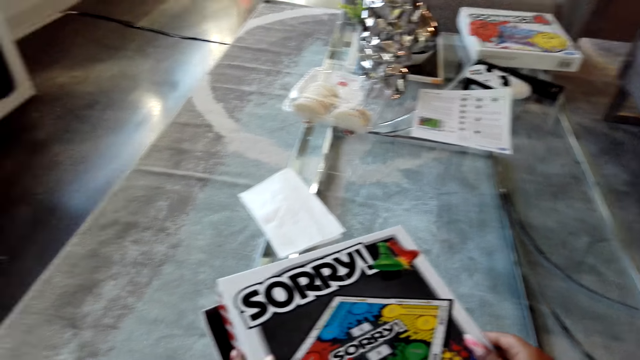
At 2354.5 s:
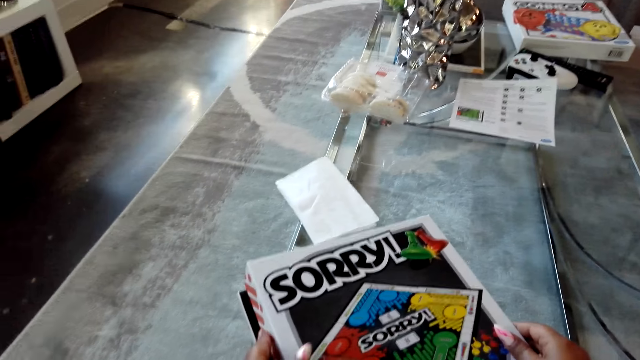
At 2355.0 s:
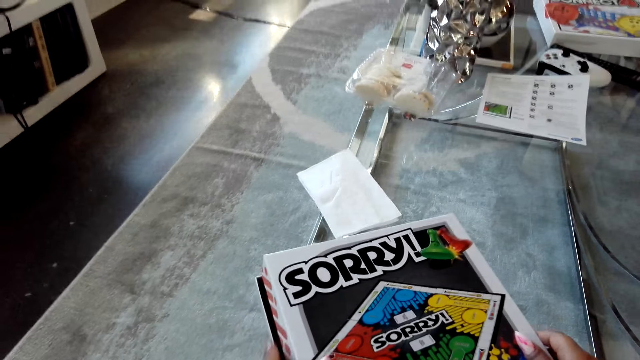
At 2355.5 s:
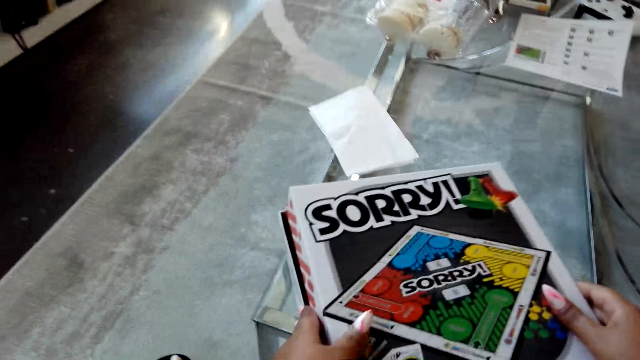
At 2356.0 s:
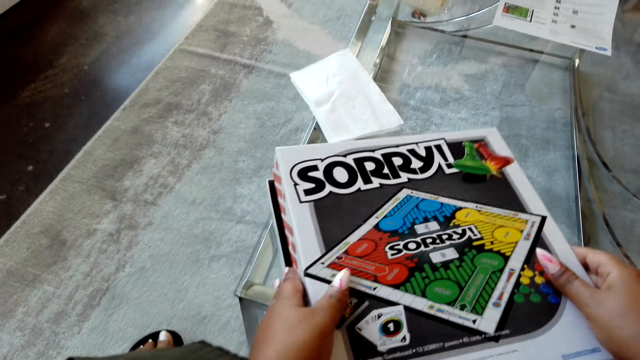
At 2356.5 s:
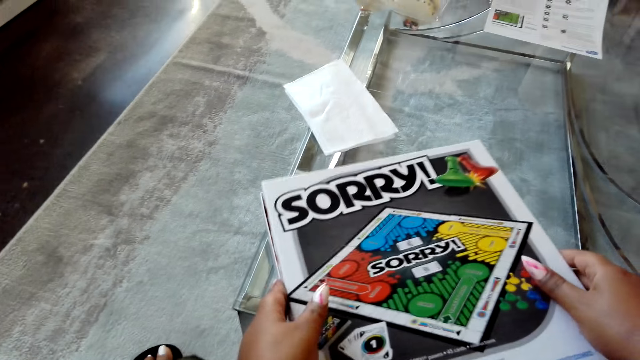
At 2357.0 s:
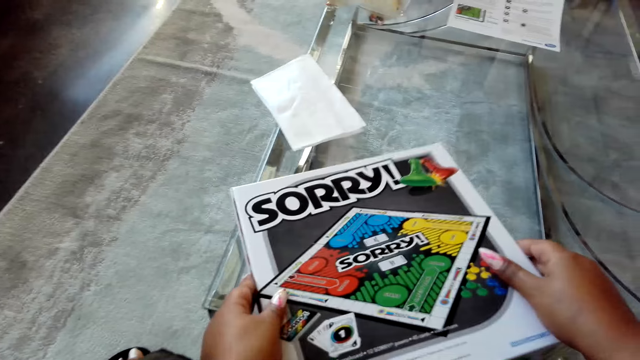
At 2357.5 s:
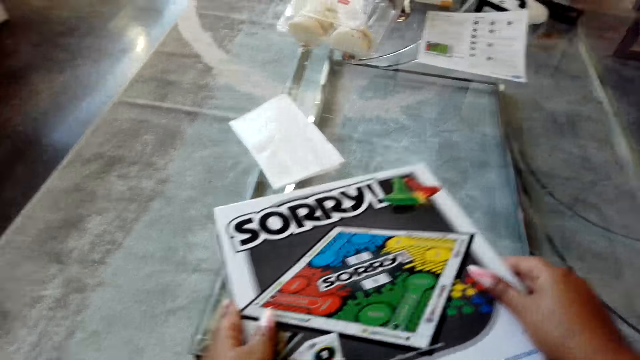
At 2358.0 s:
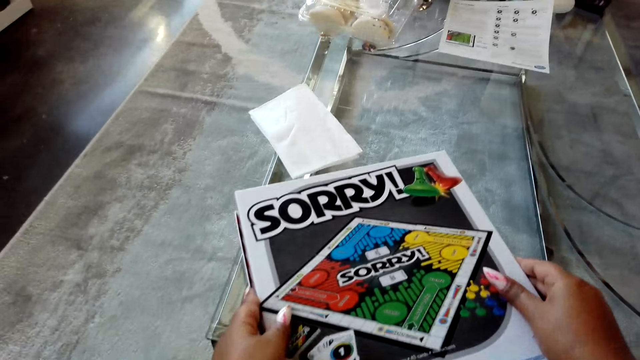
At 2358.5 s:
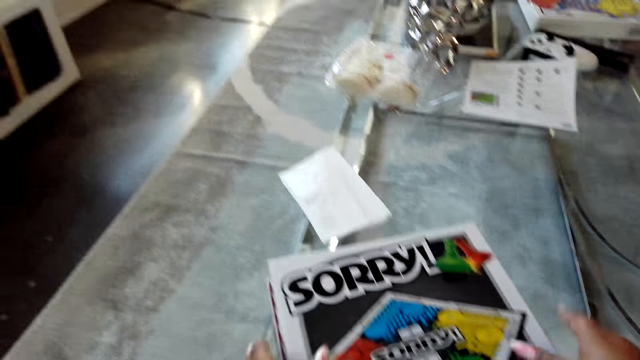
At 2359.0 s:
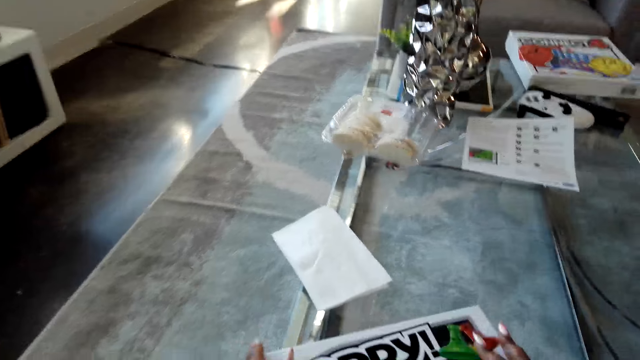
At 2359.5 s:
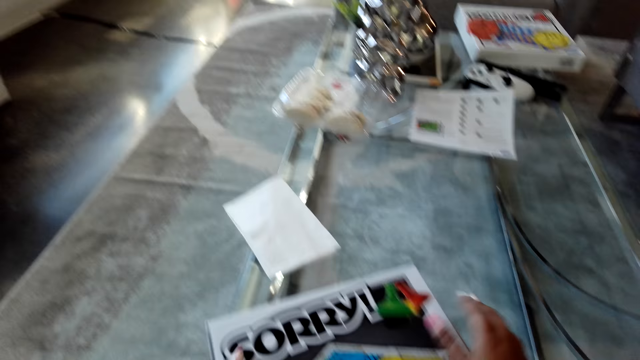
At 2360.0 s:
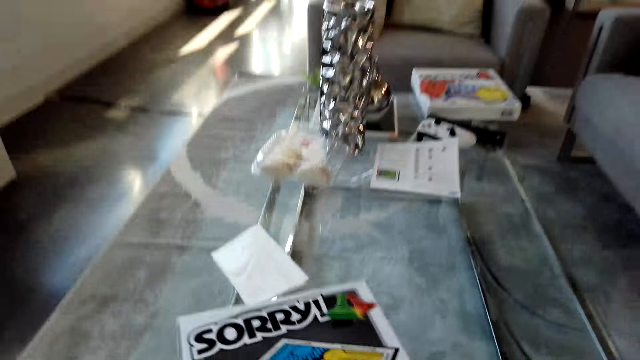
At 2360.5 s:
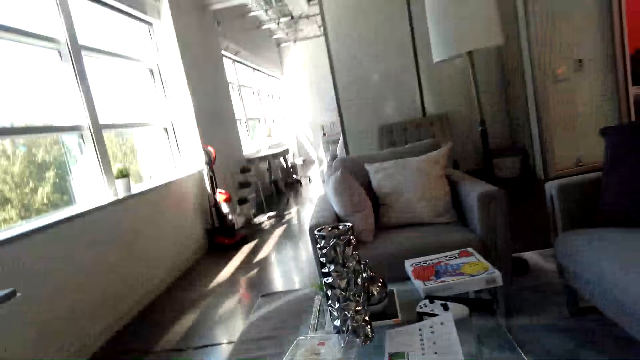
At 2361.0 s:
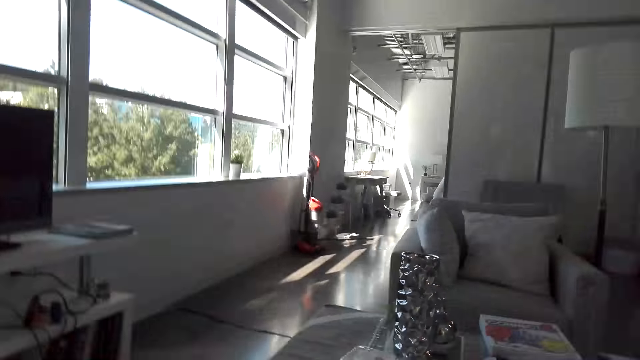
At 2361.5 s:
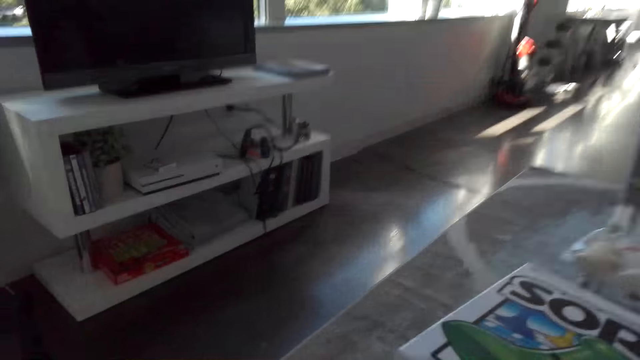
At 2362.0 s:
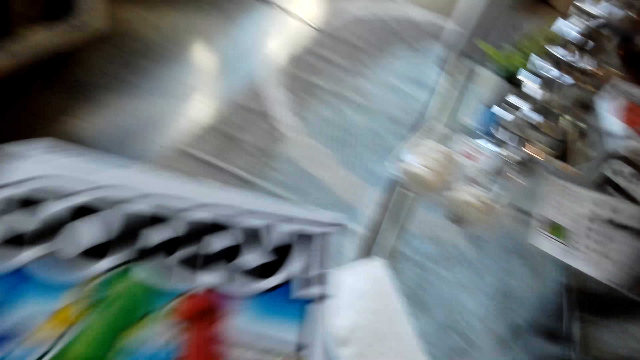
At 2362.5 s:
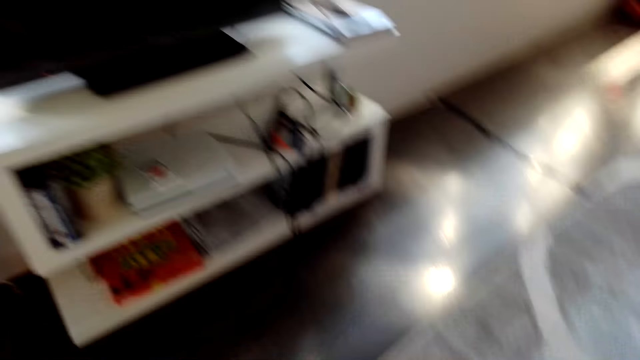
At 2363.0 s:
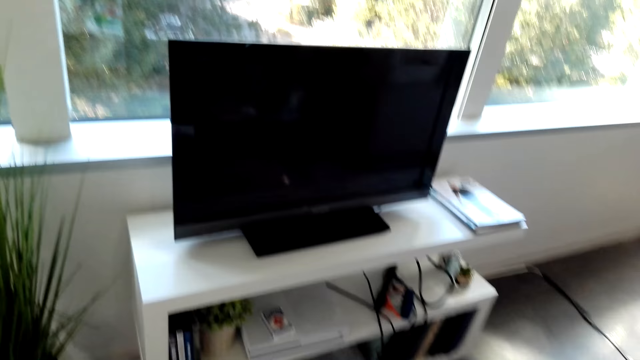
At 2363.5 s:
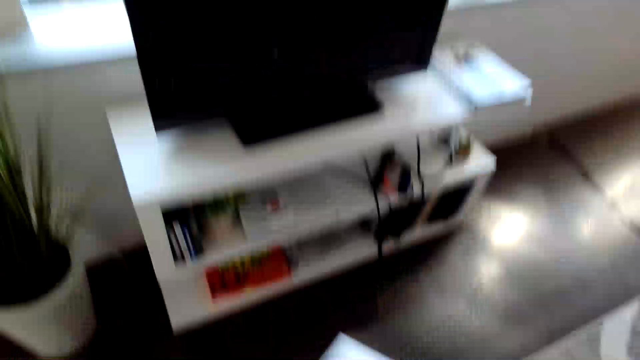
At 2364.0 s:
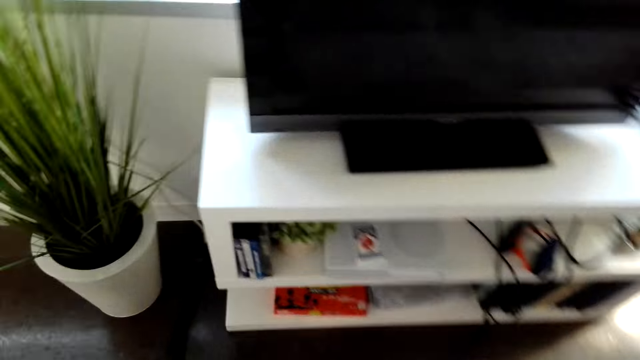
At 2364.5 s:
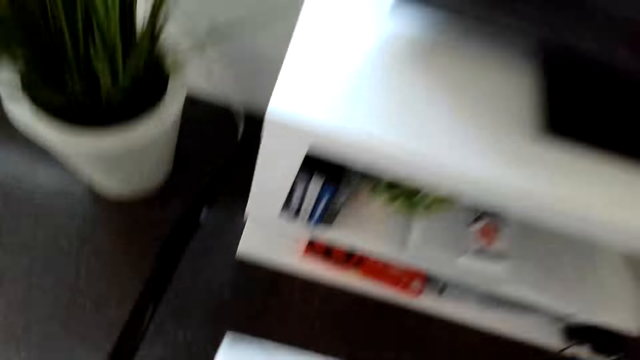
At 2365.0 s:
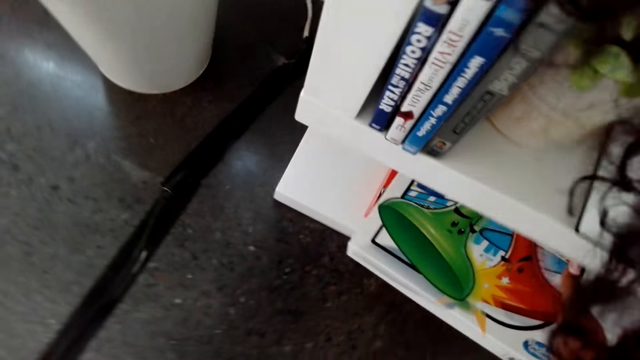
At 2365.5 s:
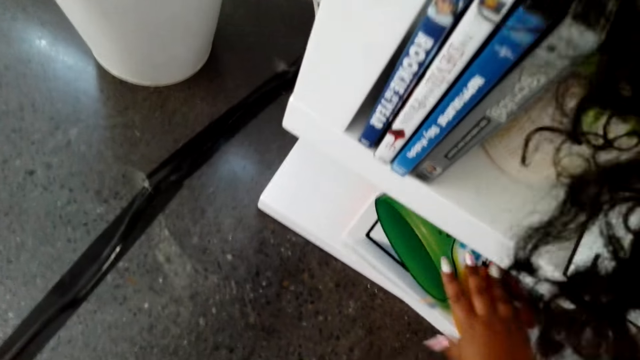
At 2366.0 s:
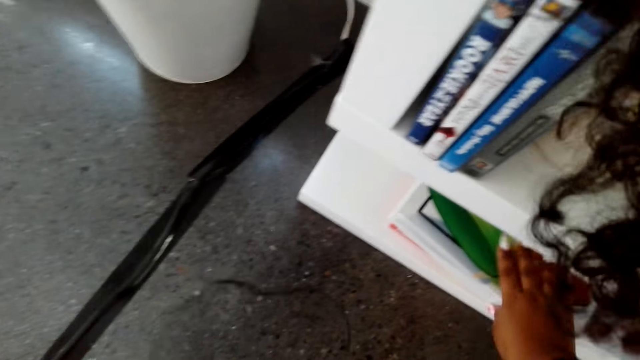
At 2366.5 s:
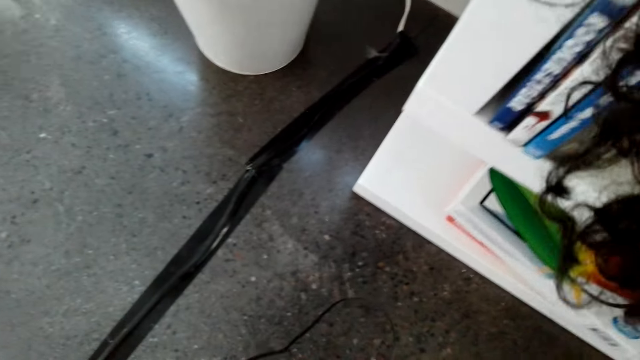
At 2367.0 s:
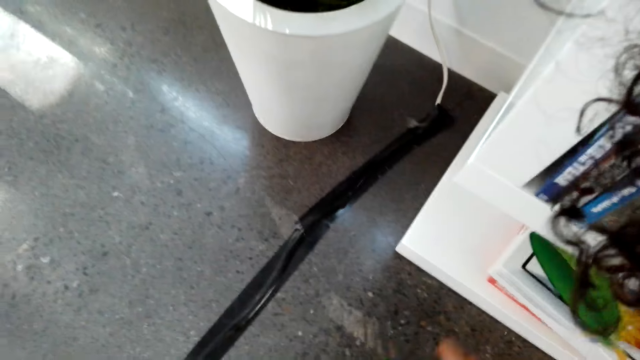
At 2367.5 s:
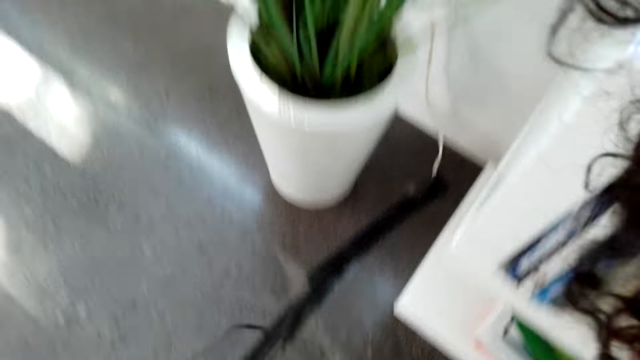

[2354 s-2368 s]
The camera wearer lifts the box. They walk towards the TV. They put the box on the shelf.

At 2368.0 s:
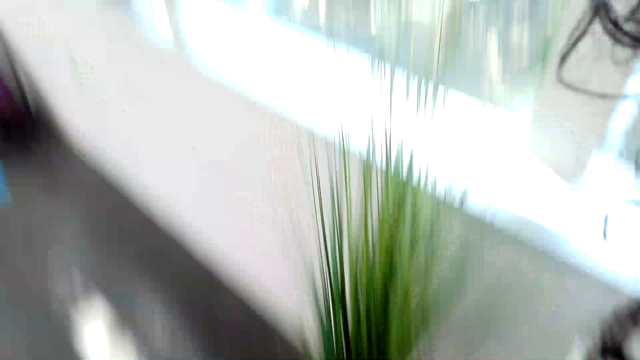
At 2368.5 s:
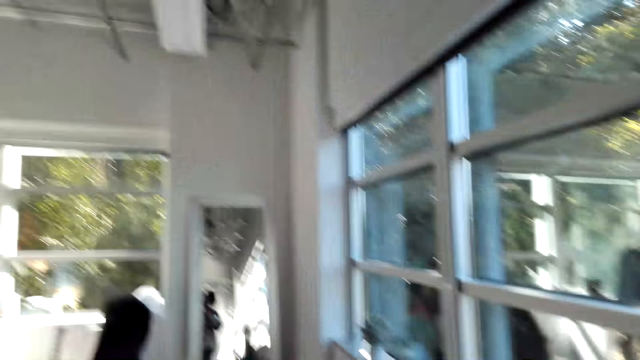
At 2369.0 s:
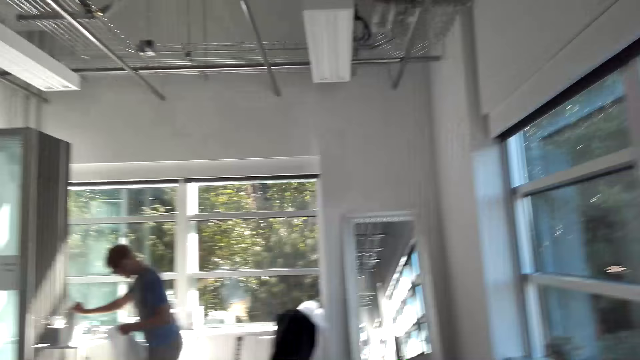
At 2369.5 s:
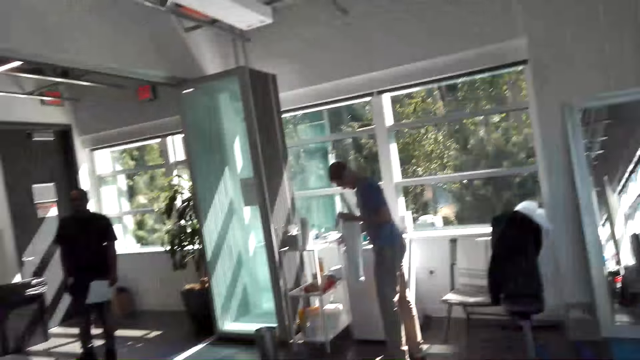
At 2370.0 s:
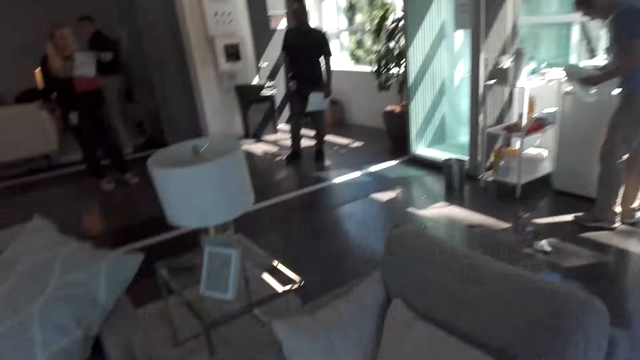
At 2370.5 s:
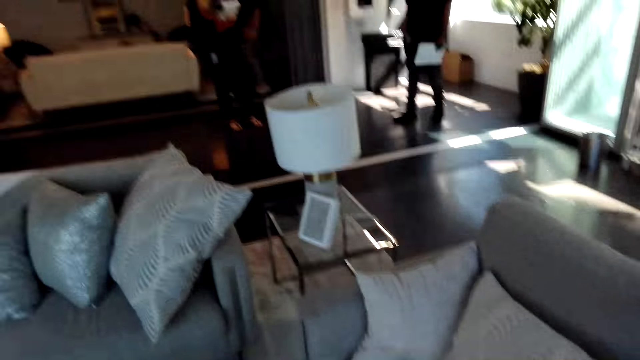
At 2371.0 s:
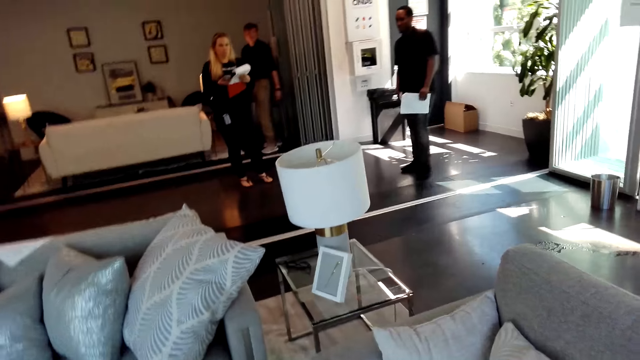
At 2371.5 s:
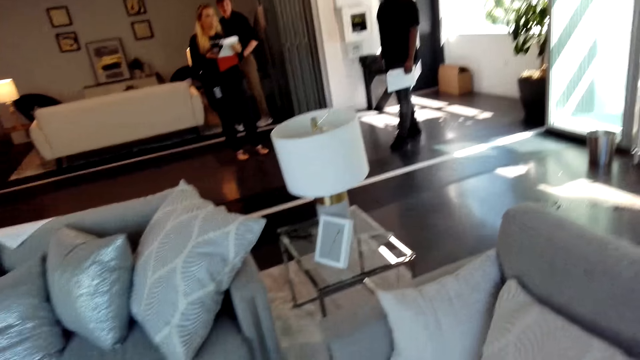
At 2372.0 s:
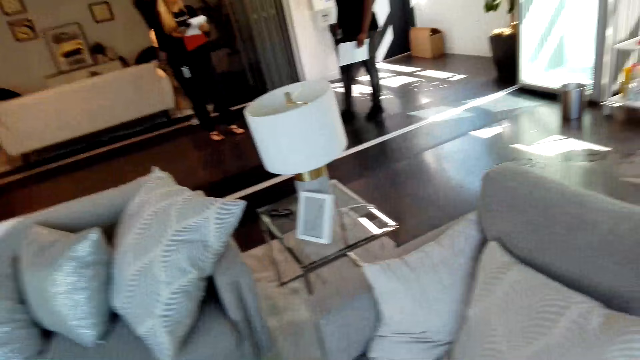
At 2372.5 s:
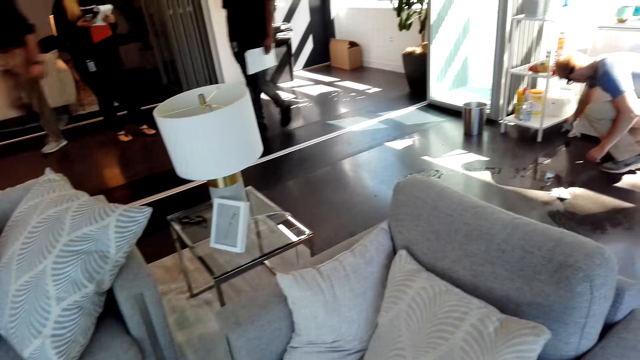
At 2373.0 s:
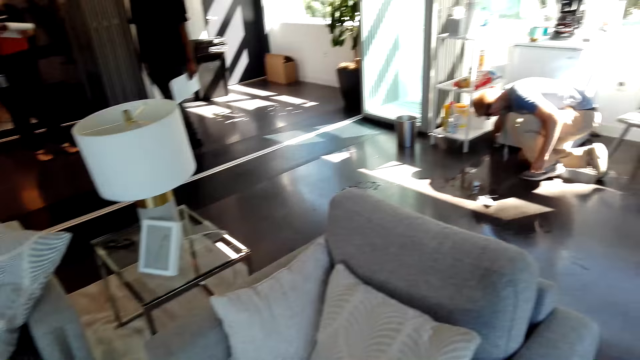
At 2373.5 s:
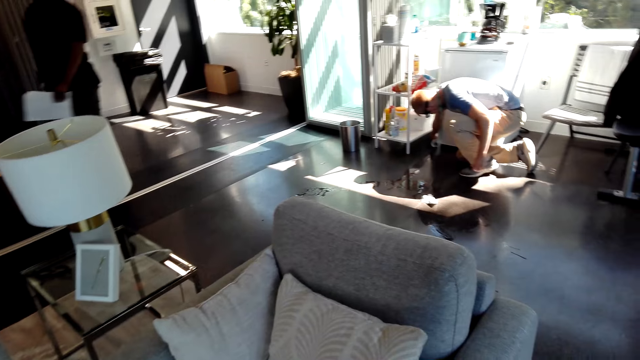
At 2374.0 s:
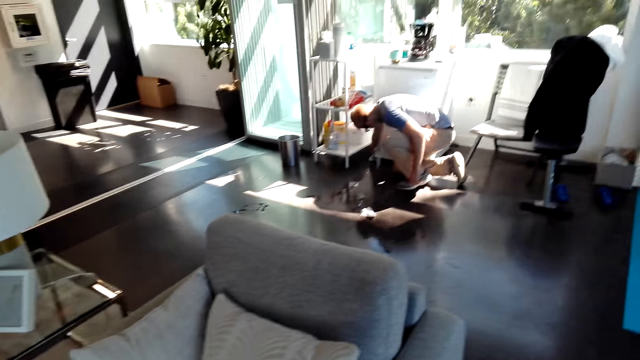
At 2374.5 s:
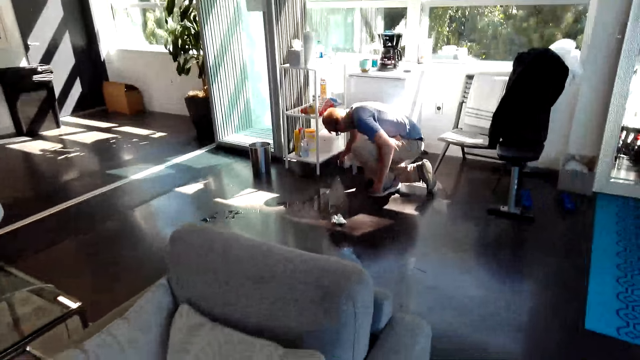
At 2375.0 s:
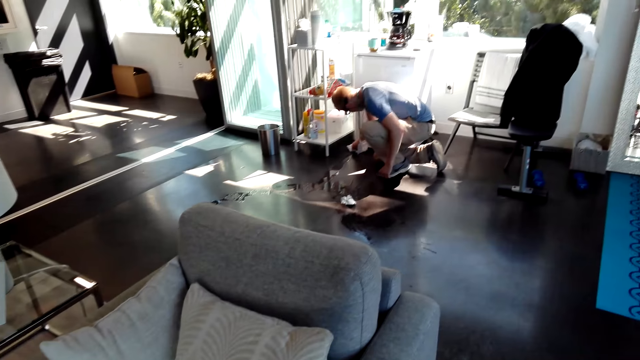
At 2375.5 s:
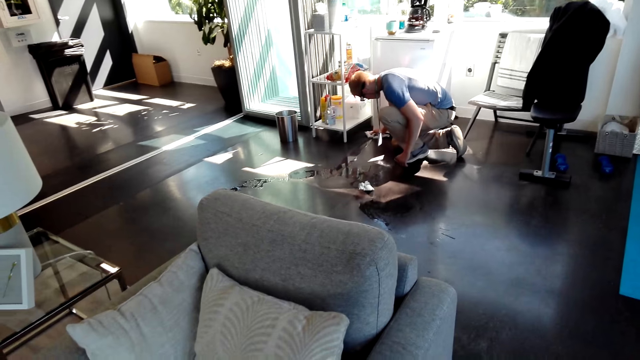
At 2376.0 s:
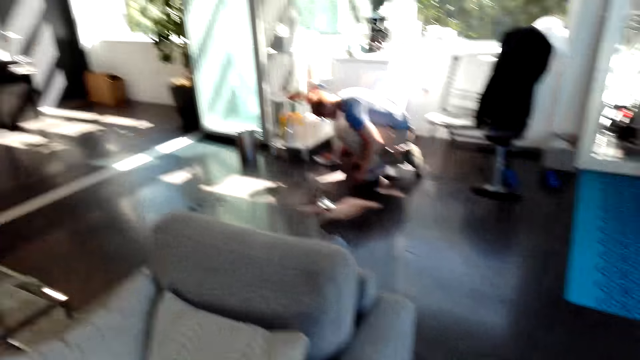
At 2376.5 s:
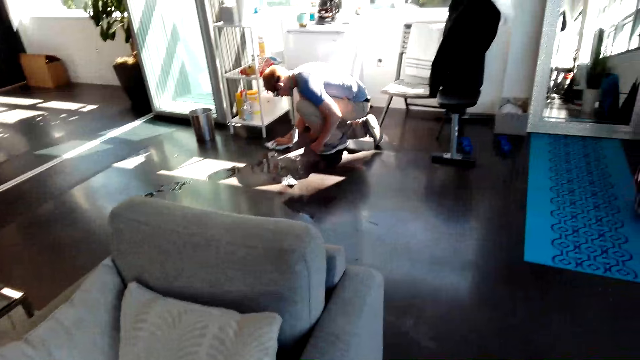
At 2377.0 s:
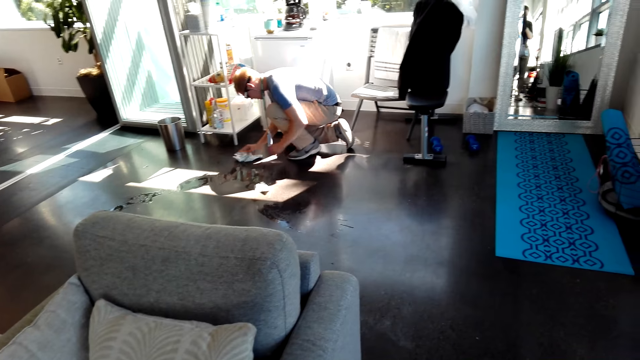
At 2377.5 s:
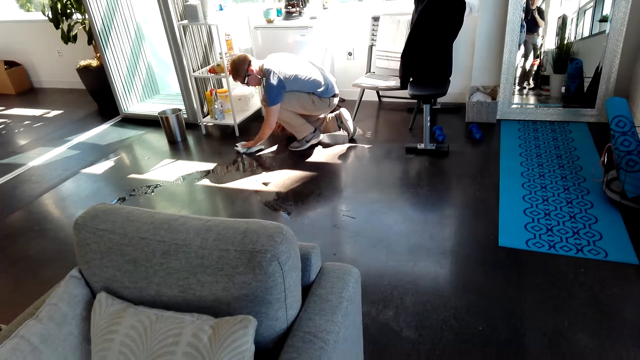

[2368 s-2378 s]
The camera wearer turns to the other side. They walk. They look around the house. A man squats on the other side of the house. The camera wearer stands.
